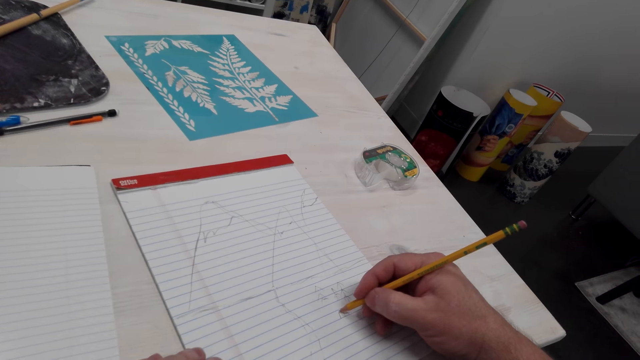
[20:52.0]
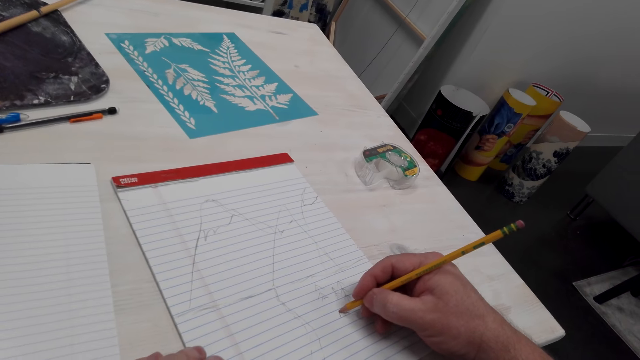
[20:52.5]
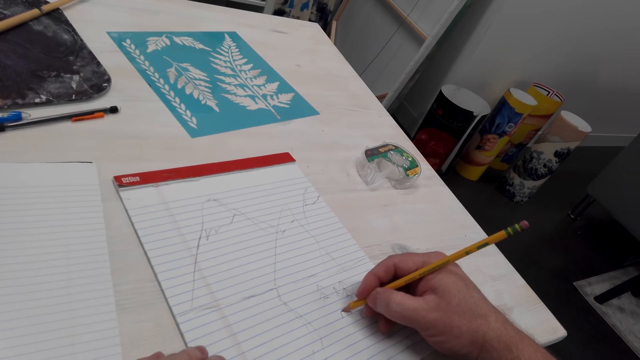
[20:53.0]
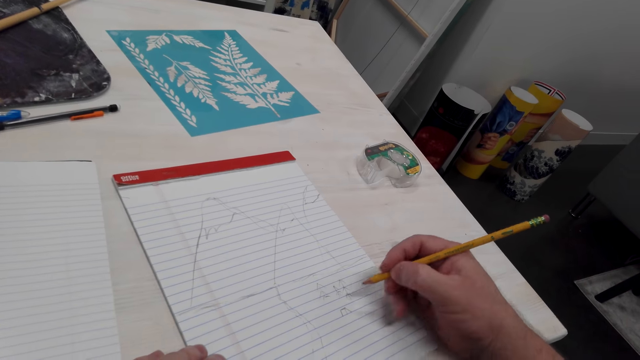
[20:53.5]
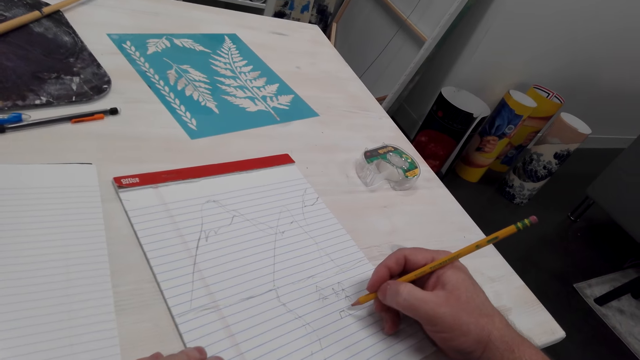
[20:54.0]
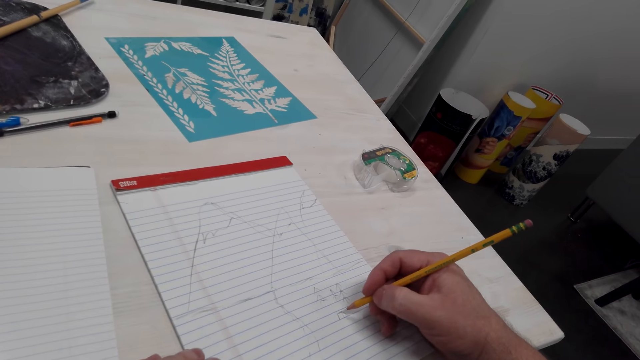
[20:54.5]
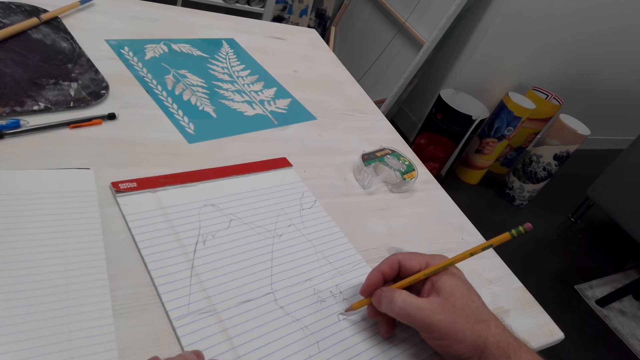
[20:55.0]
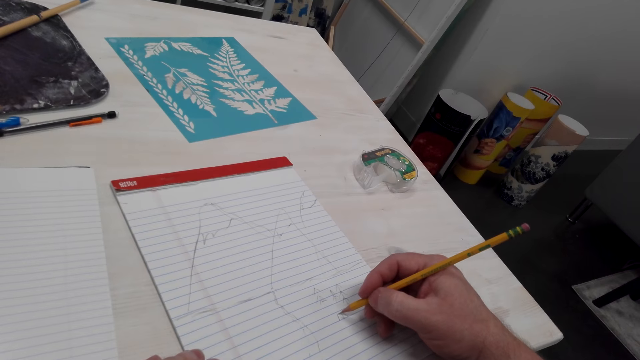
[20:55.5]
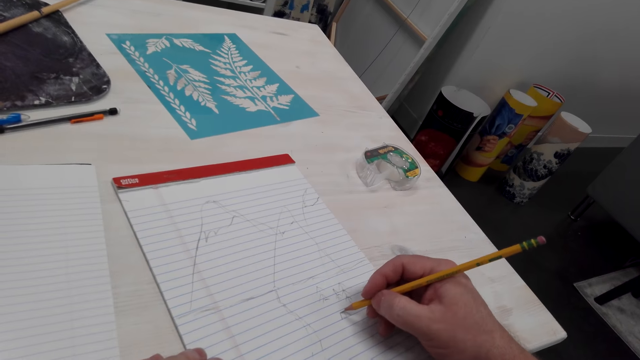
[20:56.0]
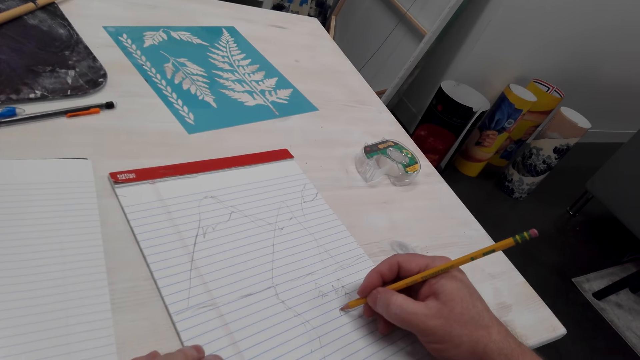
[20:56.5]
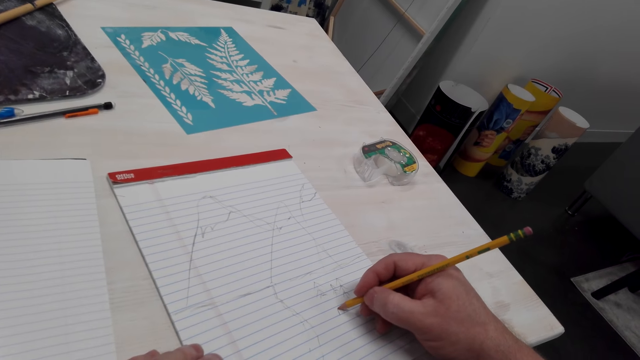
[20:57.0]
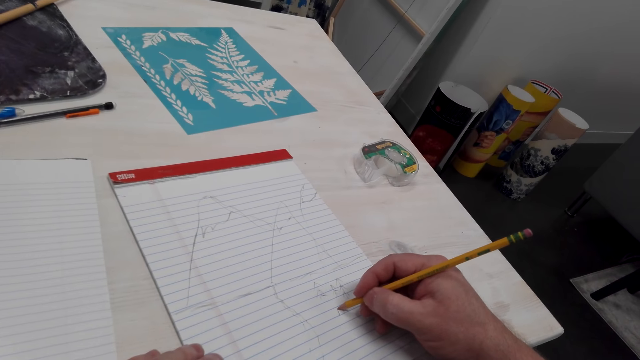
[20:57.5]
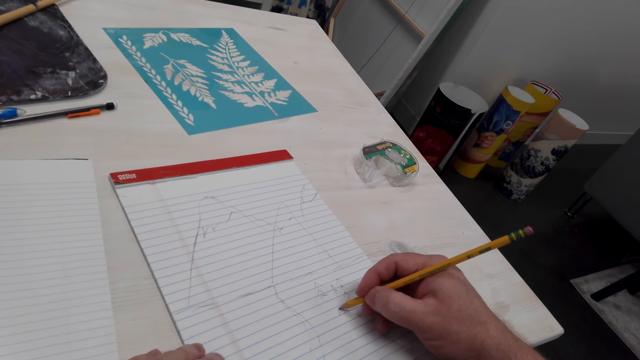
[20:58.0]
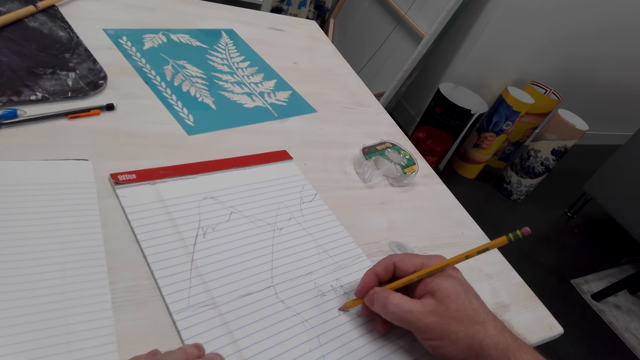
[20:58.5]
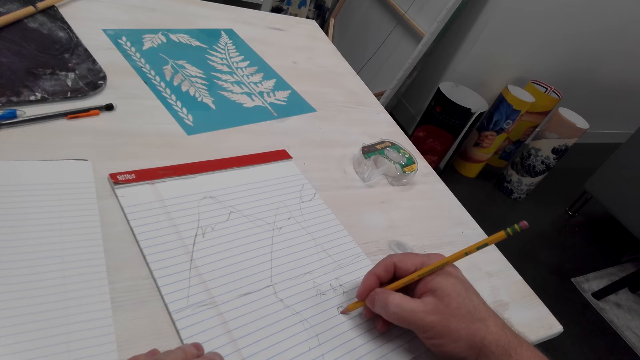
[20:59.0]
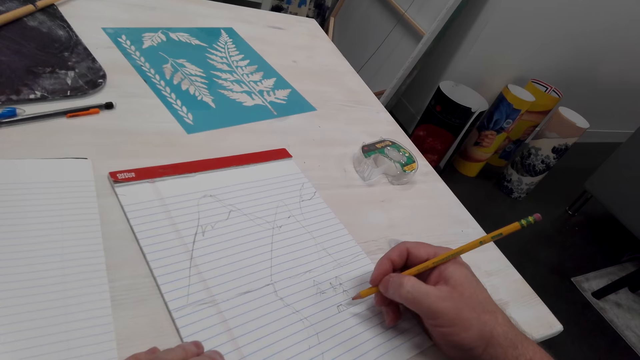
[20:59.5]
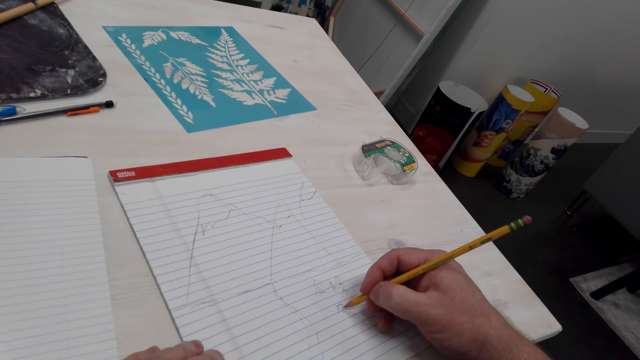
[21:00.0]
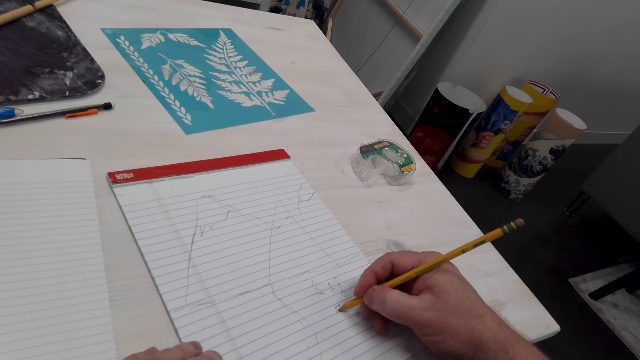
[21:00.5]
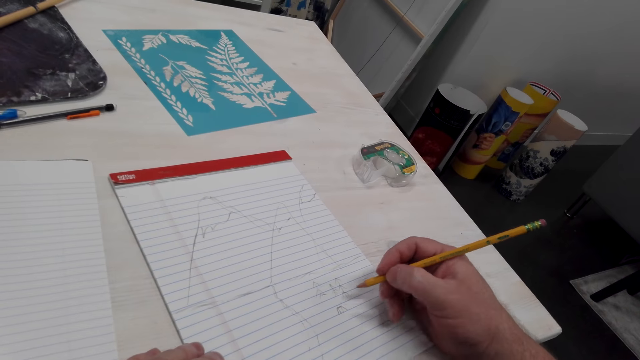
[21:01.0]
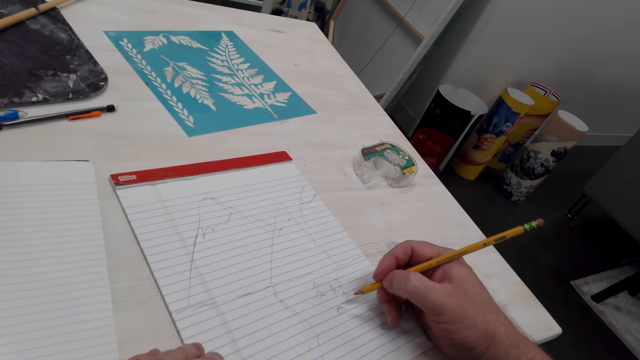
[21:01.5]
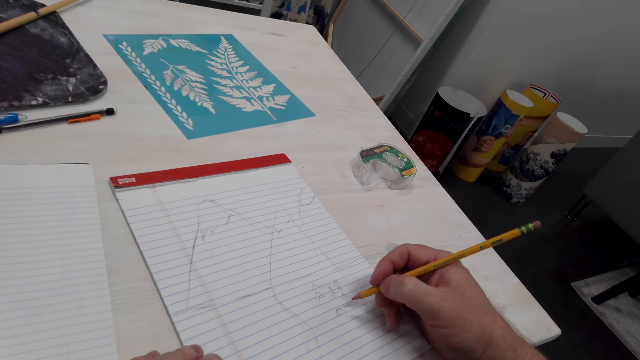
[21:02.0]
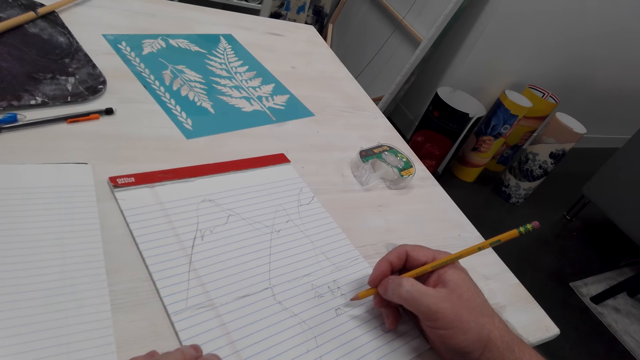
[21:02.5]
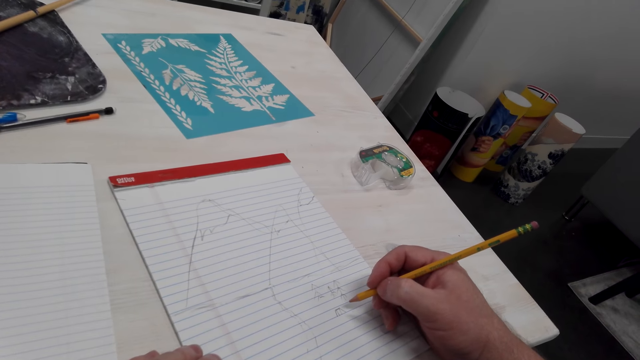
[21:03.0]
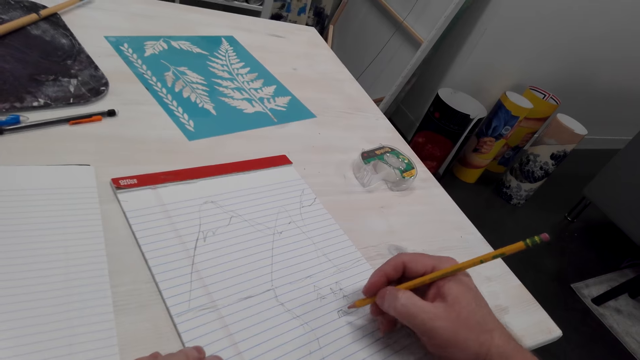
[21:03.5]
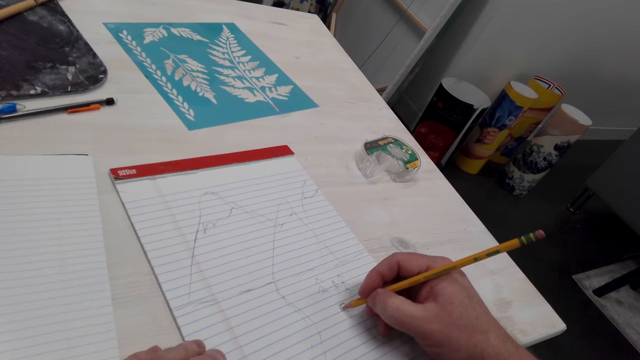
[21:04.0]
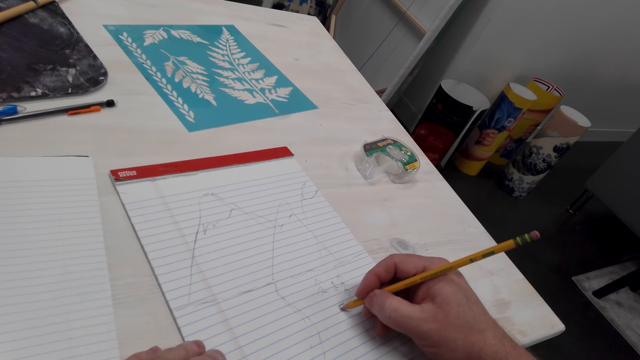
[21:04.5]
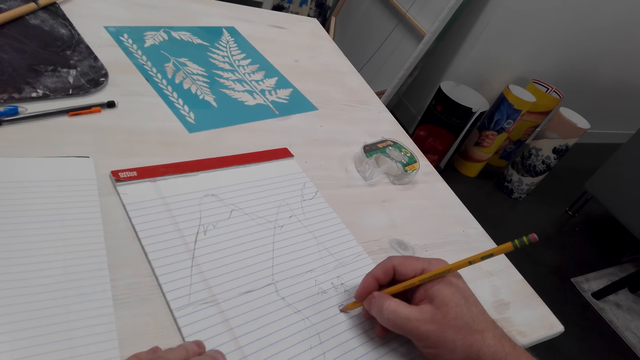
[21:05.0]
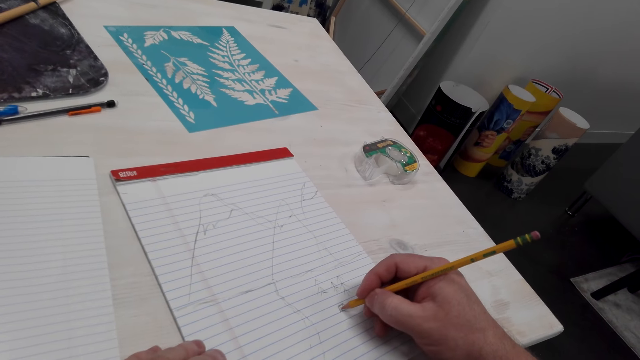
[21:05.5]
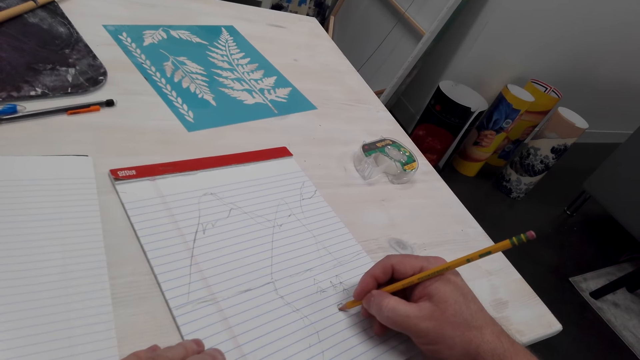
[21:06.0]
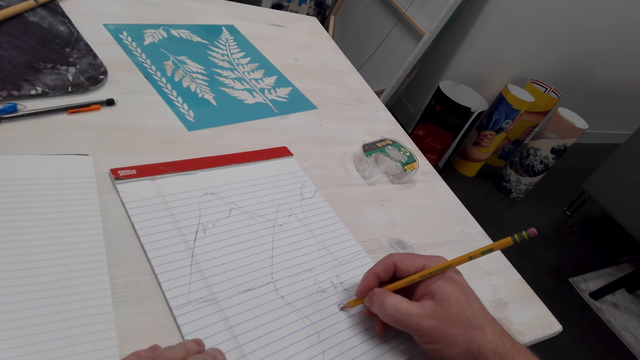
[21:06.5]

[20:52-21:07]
The camera wearer looks at the drawing. They draw on a book with a pencil. They look at the drawing. They draw on the book with the pencil. They move the pencil. They look at the drawing. They move the pencil. They draw on the book with the pencil.

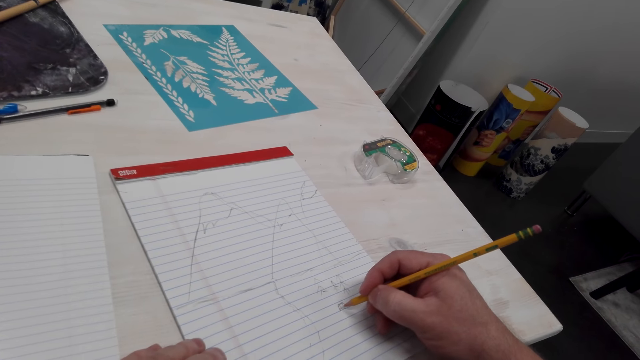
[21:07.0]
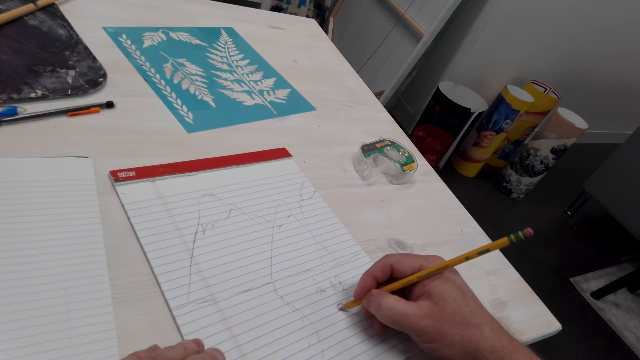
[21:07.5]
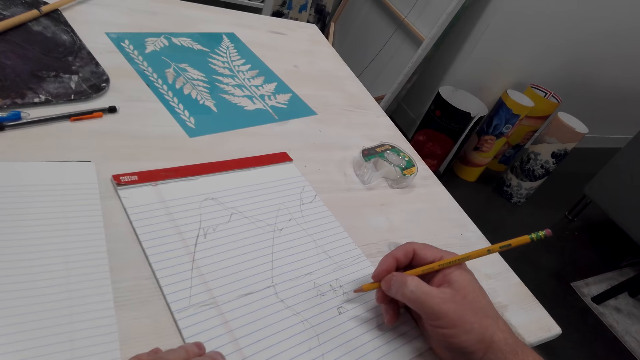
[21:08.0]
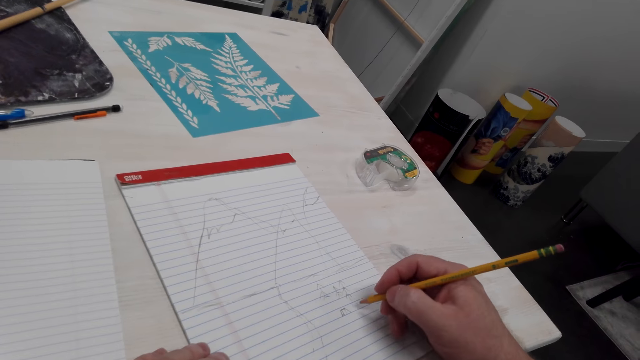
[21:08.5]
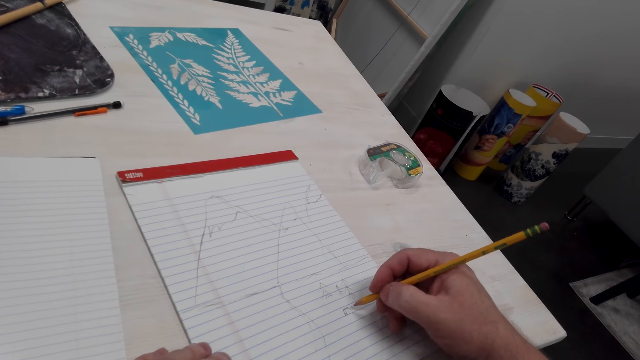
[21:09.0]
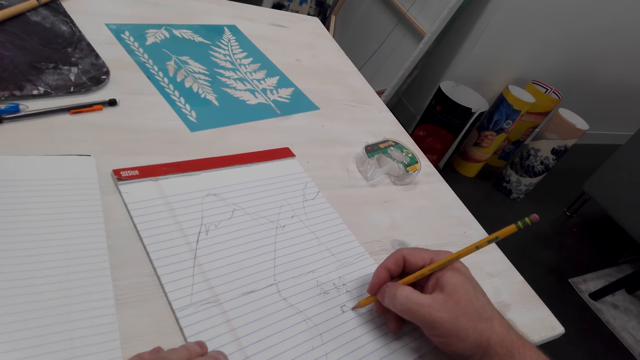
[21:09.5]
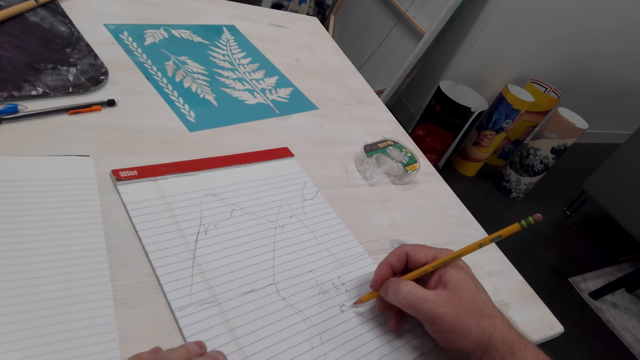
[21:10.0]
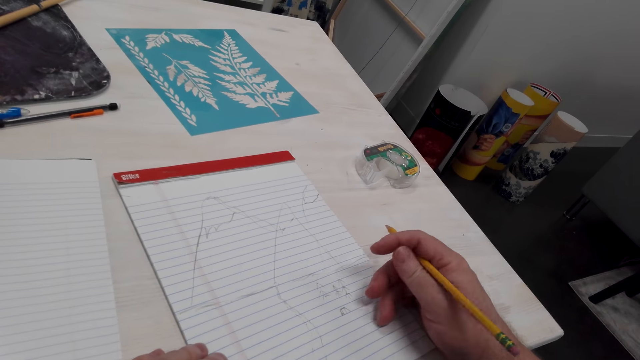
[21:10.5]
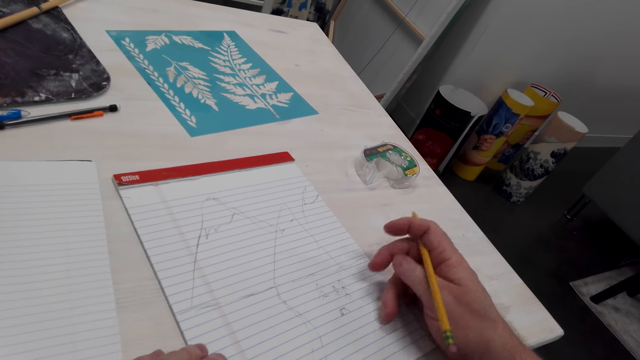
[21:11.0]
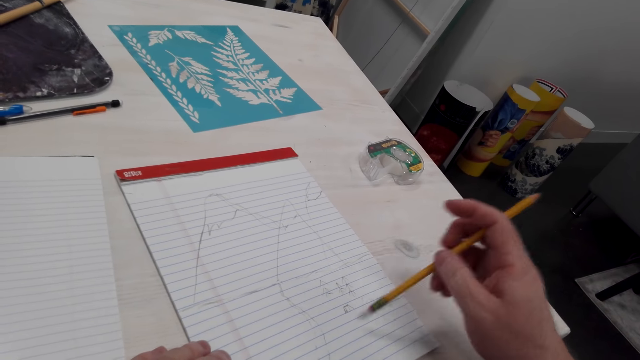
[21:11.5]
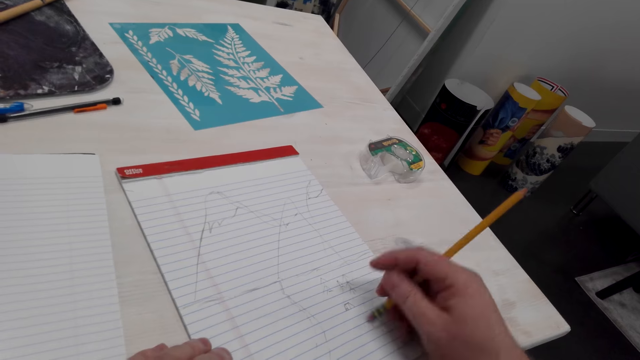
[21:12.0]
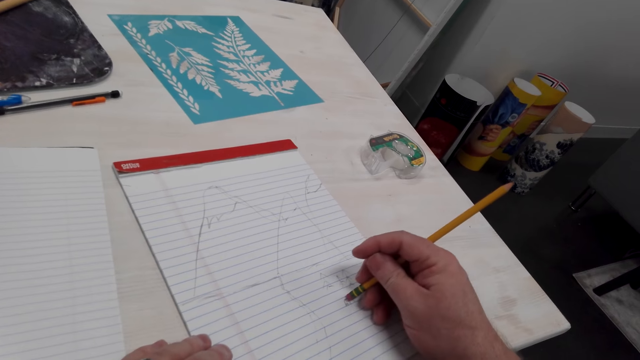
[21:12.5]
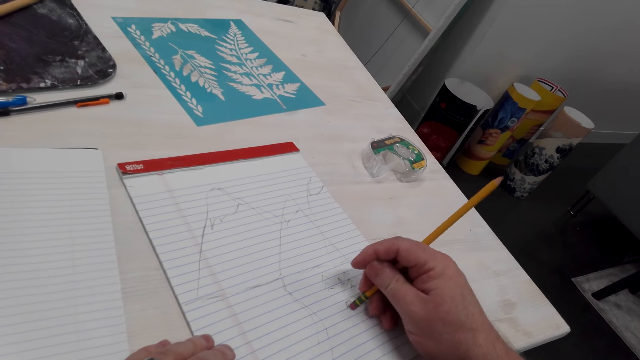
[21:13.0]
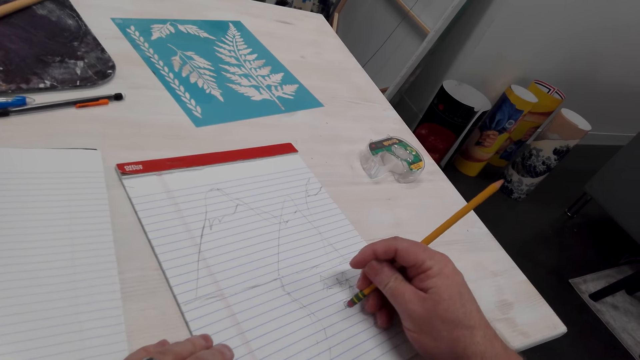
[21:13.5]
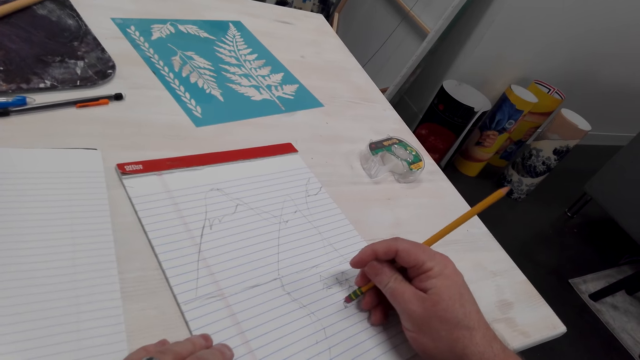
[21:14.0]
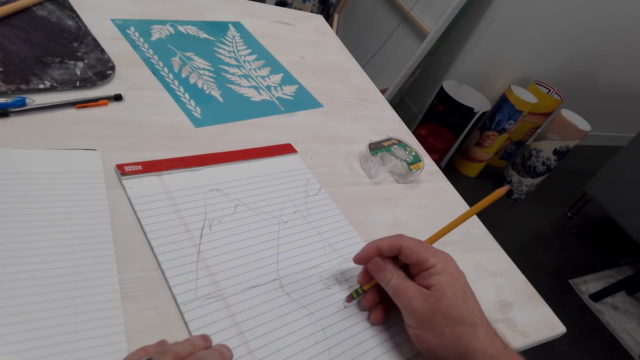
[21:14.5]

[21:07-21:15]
The camera wearer looks at the drawing. They move the pencil. They flip the pencil. They rub the drawing with a rubber.
